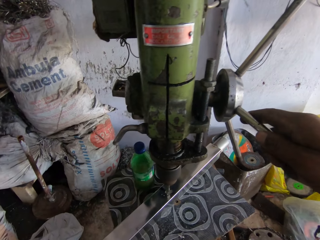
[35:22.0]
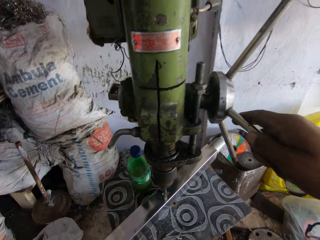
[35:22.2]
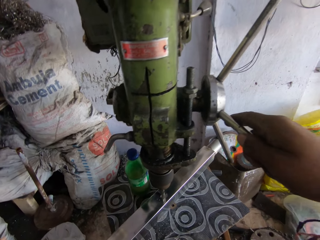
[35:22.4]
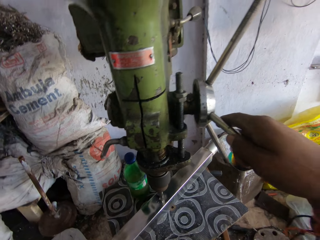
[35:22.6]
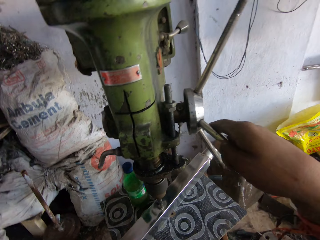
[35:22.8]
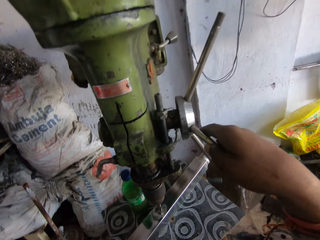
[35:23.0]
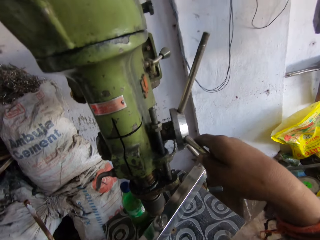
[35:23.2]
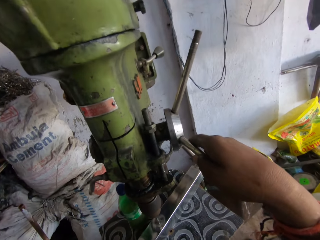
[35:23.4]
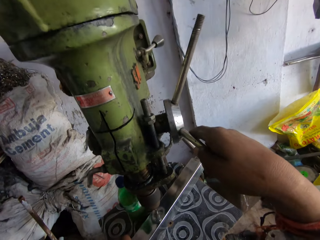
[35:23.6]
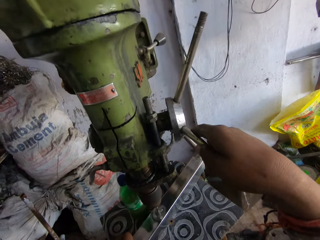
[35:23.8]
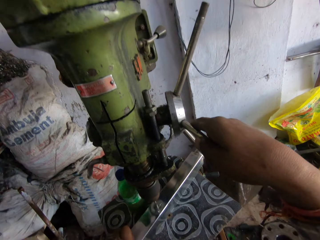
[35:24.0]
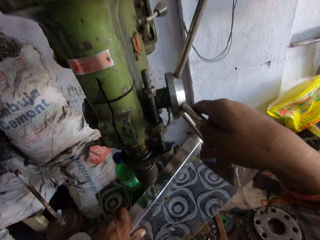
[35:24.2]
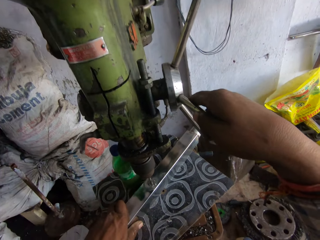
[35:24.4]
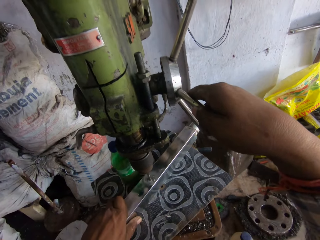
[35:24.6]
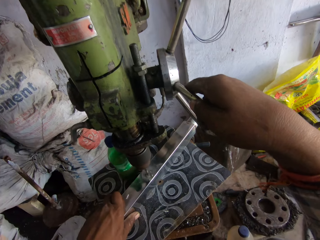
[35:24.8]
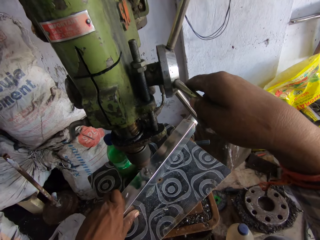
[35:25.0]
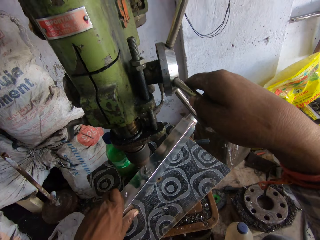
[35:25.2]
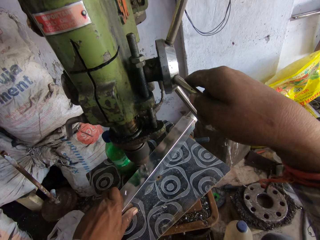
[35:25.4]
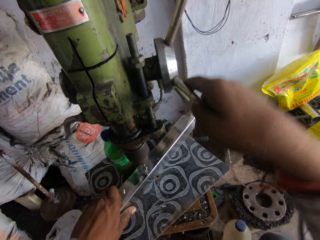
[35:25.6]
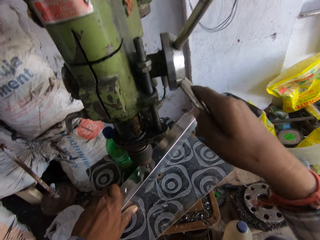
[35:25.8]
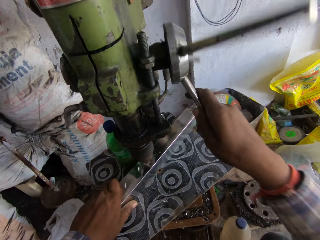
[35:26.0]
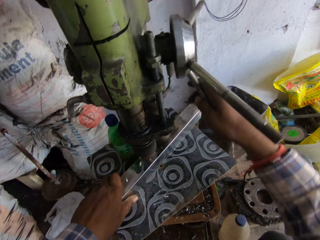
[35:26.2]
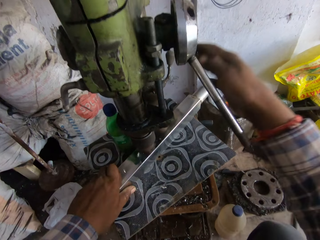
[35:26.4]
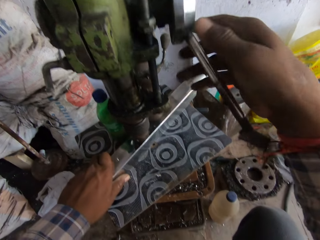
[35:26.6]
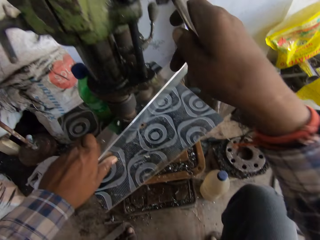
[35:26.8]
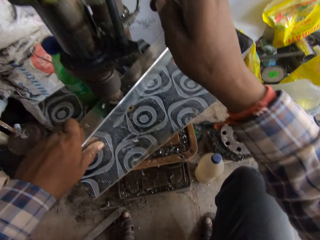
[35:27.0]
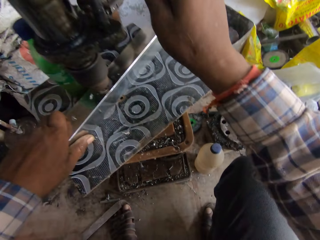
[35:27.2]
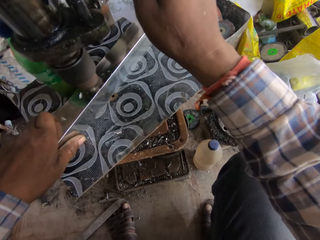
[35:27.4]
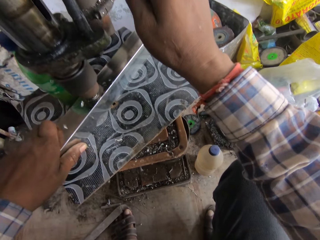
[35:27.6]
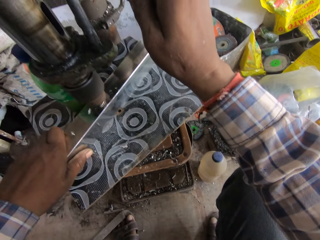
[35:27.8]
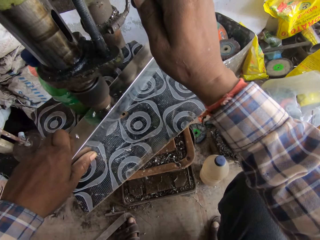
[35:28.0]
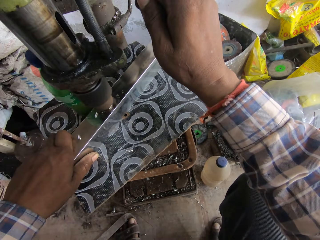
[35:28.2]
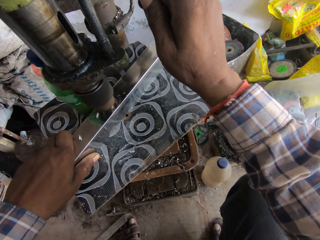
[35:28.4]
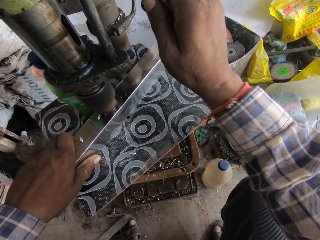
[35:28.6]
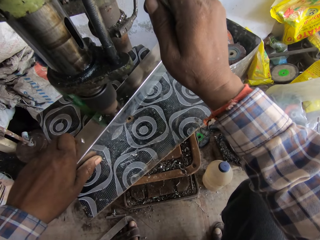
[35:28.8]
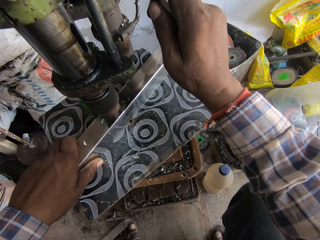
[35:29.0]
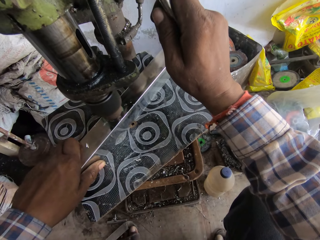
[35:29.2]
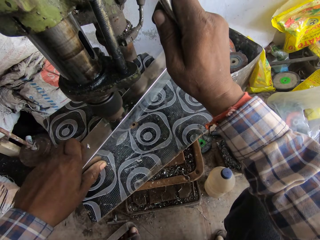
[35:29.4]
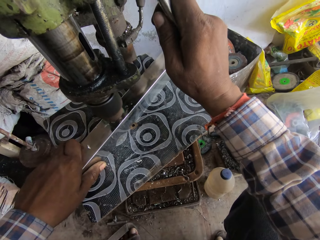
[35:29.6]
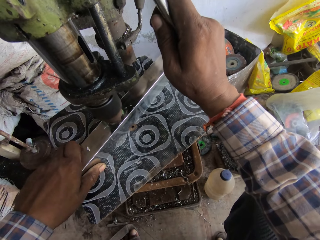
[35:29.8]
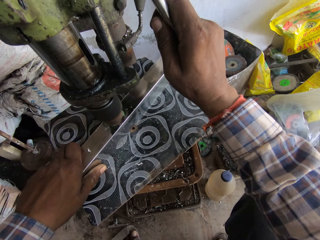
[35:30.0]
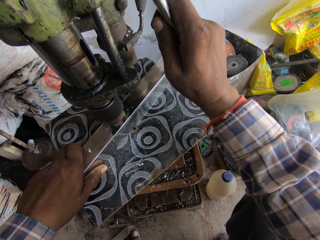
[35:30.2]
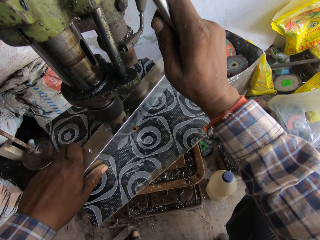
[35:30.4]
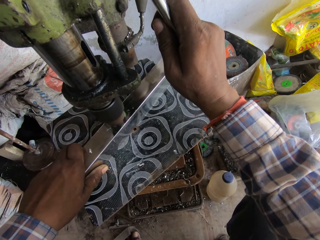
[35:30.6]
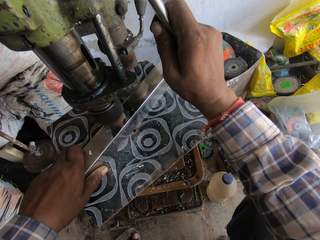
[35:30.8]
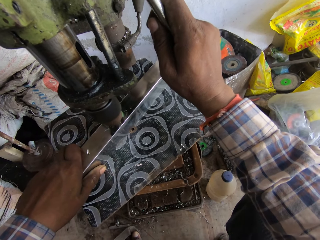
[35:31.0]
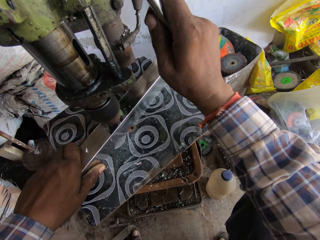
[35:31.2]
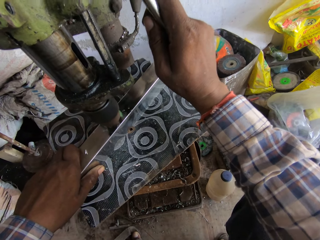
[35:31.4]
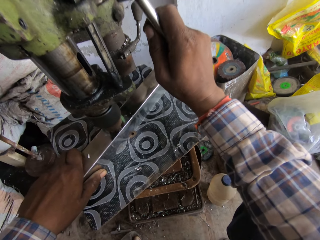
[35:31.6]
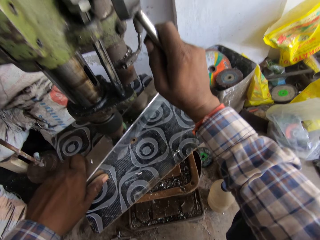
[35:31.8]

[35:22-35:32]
The camera wearer drills metal. They adjust the machine. They drill the metal.

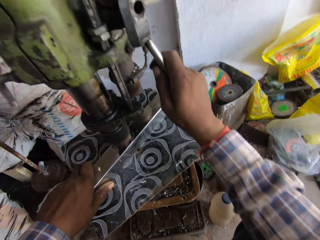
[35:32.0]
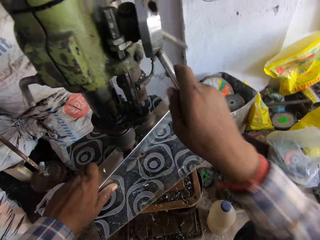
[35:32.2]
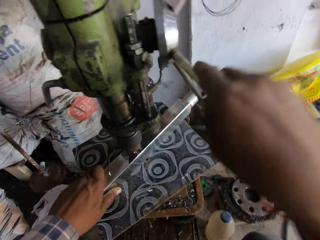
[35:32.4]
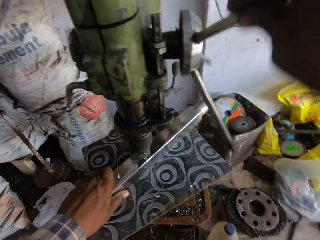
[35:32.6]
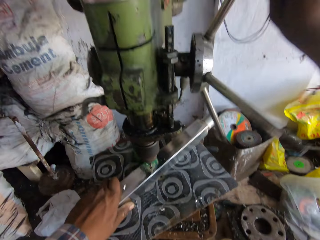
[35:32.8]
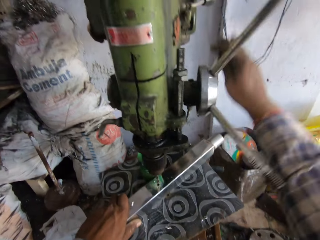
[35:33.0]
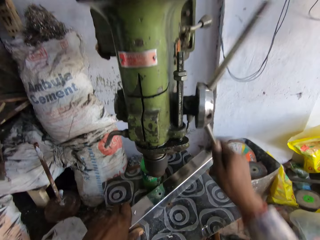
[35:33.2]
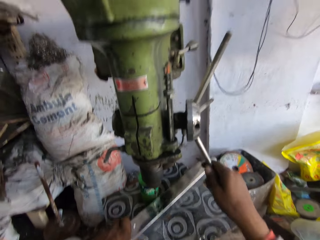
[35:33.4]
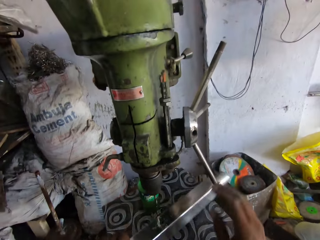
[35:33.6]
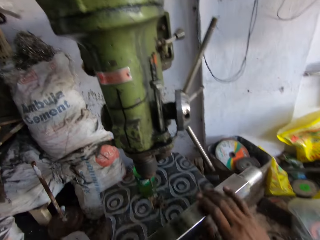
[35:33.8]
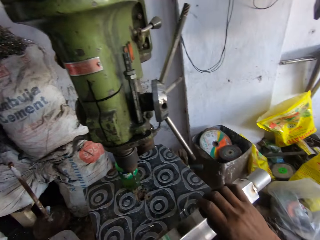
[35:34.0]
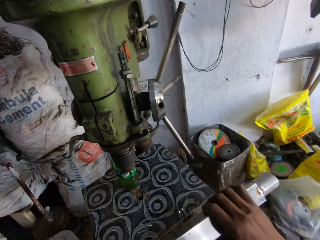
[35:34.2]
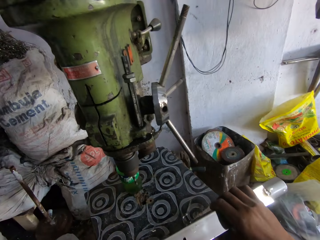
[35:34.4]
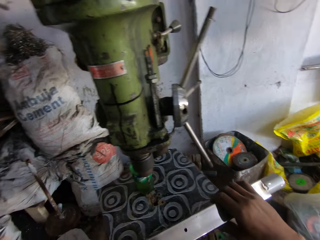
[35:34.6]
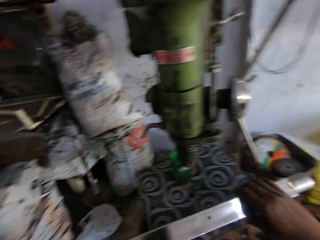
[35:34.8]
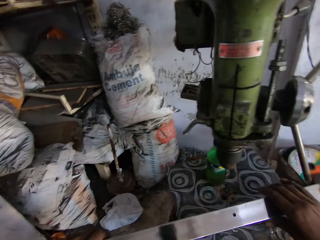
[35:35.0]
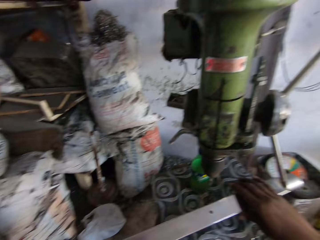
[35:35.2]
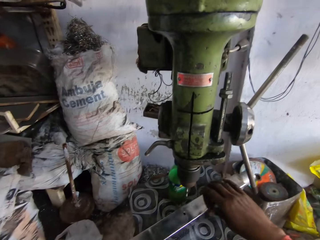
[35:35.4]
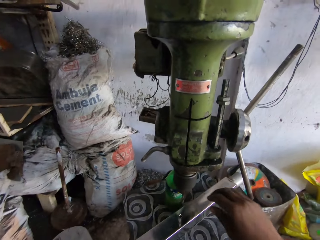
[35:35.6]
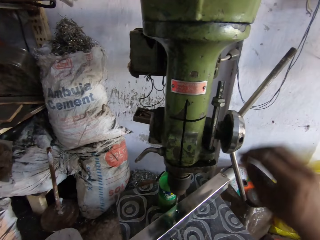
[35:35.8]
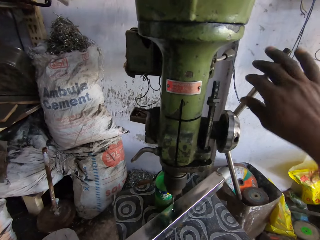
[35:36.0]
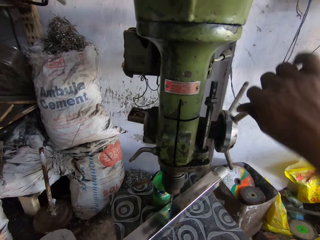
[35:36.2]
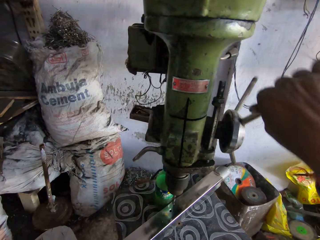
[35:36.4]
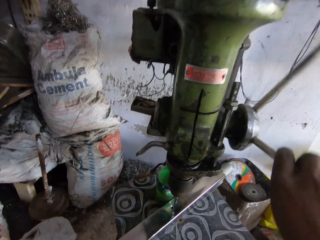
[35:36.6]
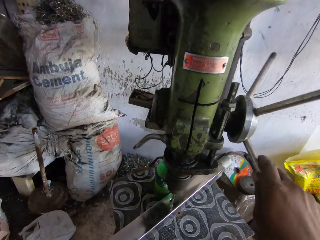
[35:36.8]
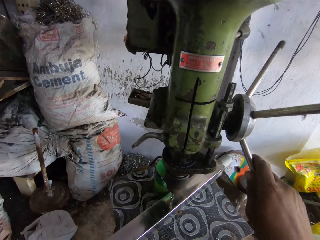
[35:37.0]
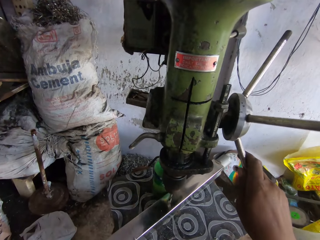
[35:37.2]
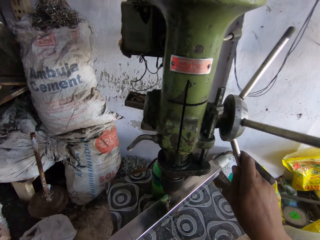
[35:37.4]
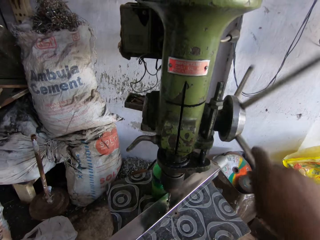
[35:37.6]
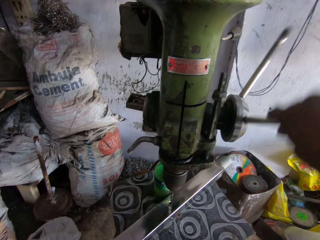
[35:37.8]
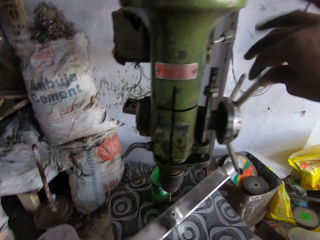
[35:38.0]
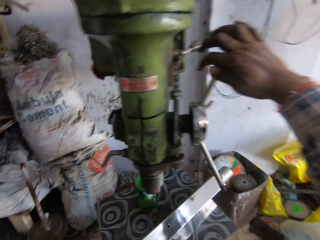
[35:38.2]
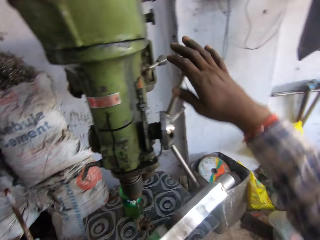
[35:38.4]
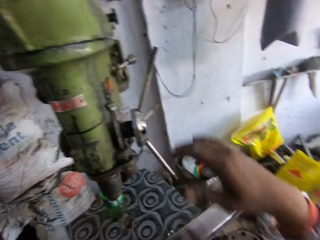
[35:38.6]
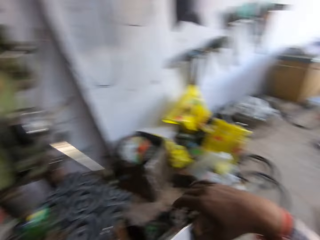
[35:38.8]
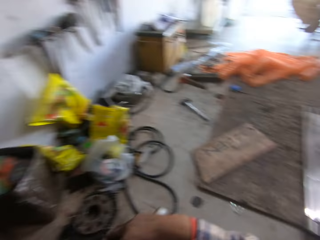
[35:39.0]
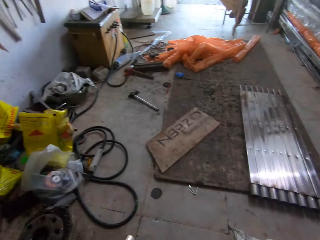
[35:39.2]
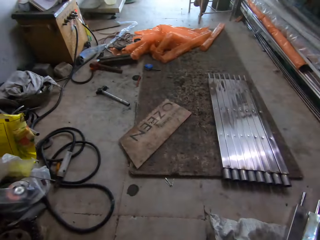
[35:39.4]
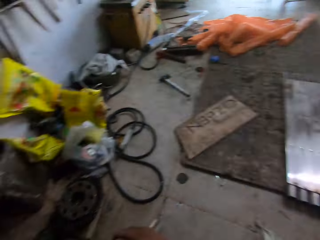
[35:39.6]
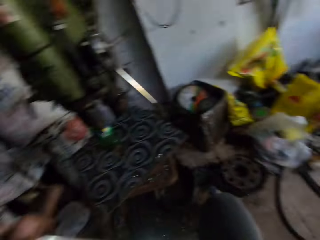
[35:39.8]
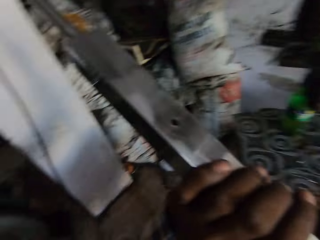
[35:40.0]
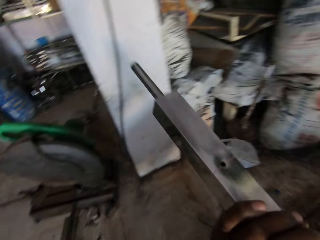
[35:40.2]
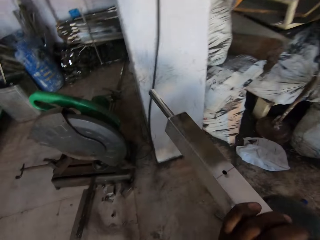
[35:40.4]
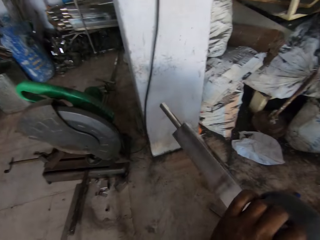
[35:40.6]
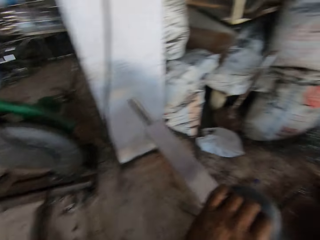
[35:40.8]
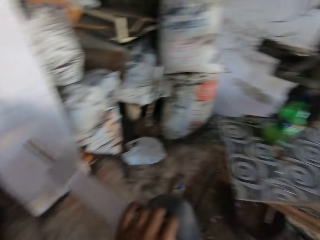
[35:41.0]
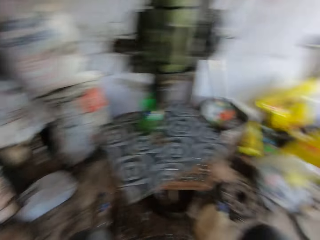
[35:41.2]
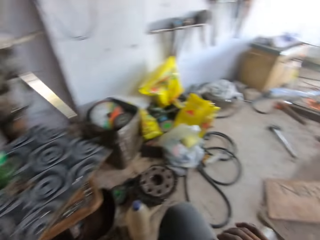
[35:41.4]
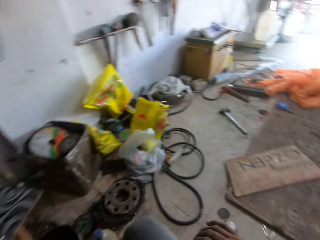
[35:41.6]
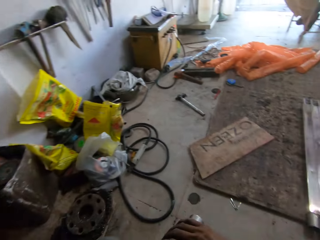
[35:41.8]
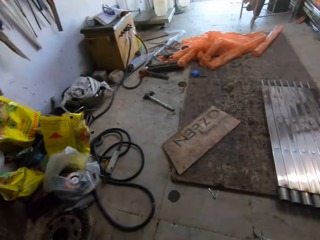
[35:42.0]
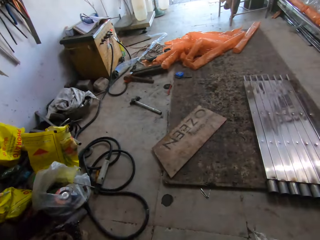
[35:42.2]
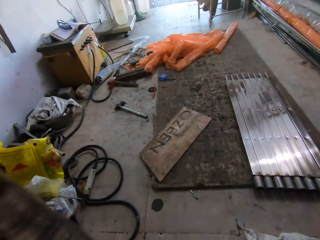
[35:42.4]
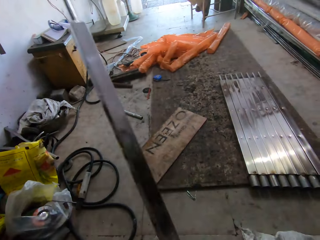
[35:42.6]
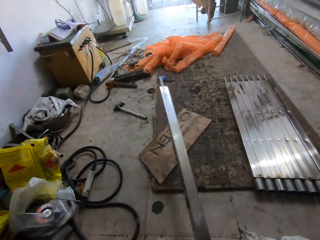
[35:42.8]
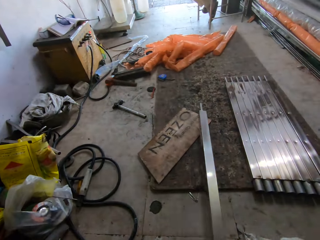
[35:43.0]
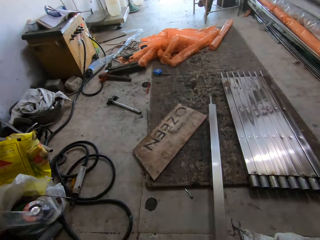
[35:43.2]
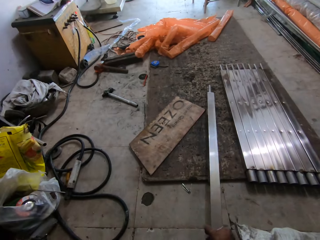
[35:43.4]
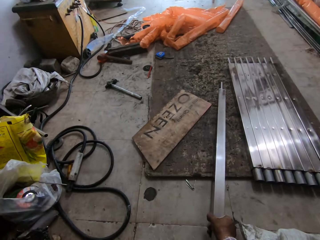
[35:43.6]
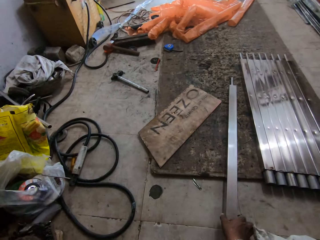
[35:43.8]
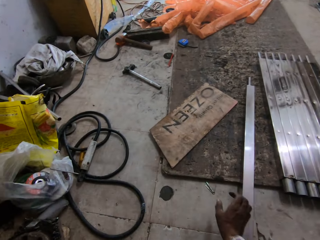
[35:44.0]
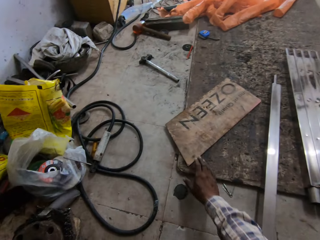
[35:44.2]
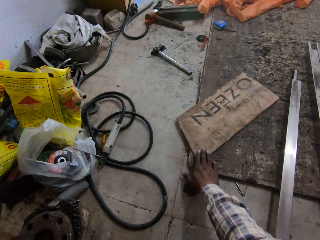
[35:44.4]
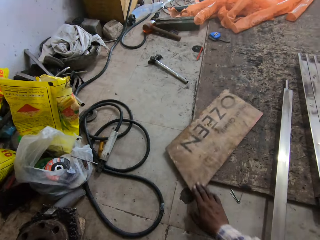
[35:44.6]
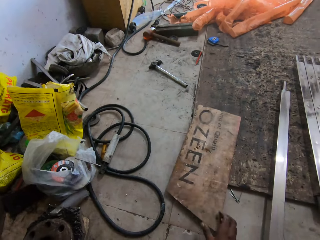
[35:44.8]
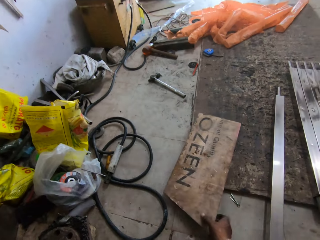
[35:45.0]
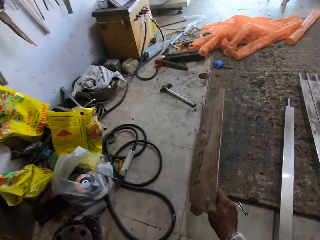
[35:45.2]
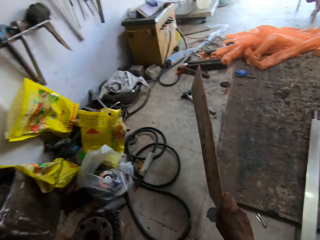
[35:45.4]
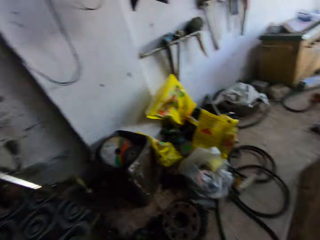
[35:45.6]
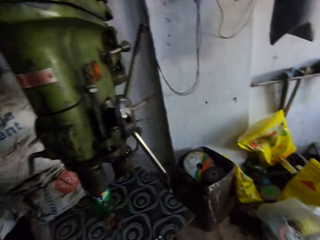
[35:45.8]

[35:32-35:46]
The camera wearer holds a metal rod in his hands. He adjusts the machine. He lifts the metal. He puts the metal rod on the pillar drill machine. He operates the pillar drill machine with his hands. He adjusts the machine. He drills the metal. He removes the metal rod from the pillar drill machine. He looks around. He lifts the metal. He places the metal rod on the floor. He picks up a board with his right hand.
